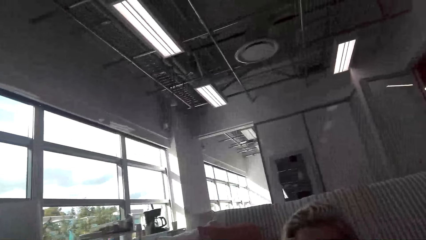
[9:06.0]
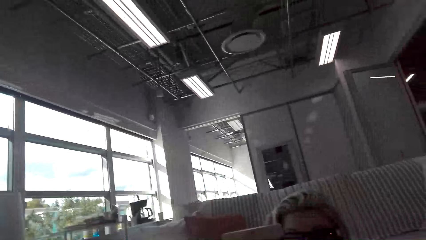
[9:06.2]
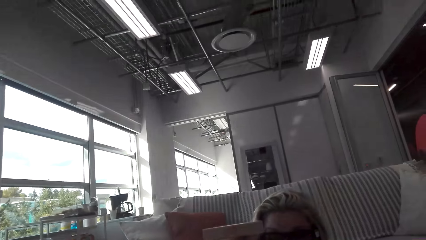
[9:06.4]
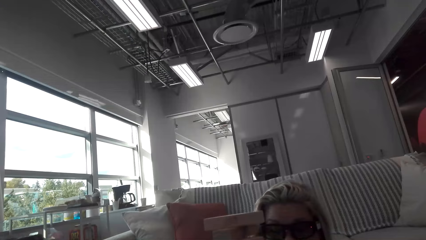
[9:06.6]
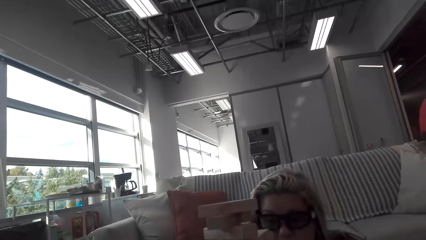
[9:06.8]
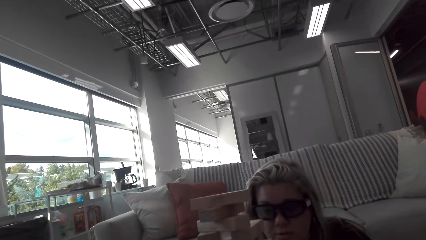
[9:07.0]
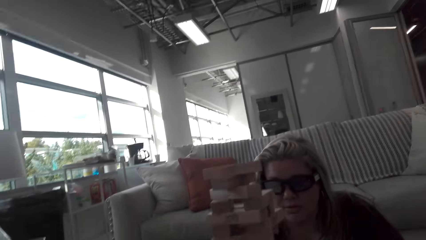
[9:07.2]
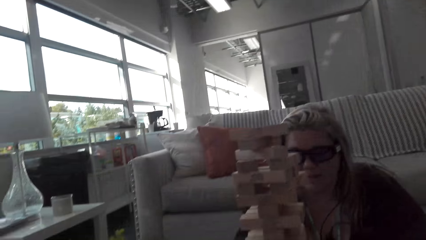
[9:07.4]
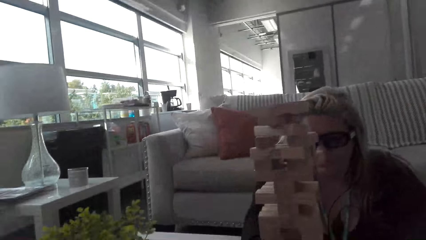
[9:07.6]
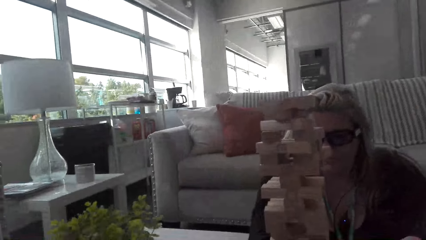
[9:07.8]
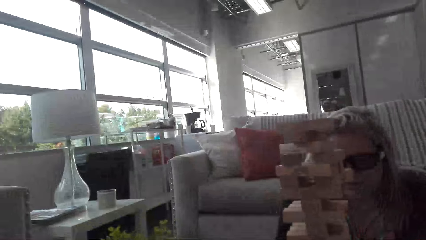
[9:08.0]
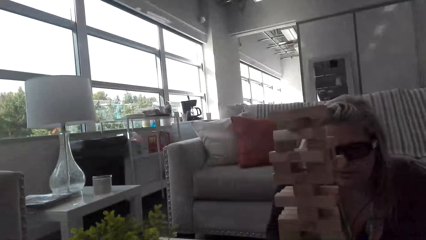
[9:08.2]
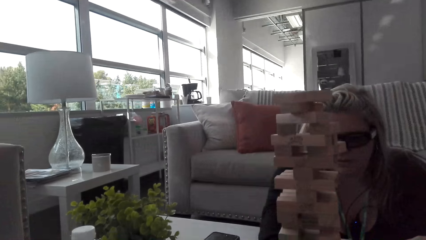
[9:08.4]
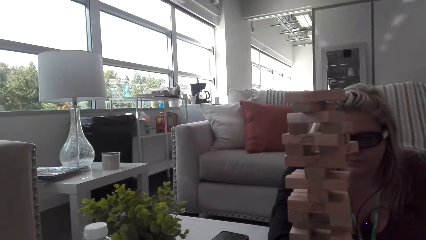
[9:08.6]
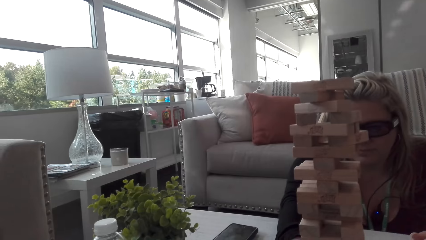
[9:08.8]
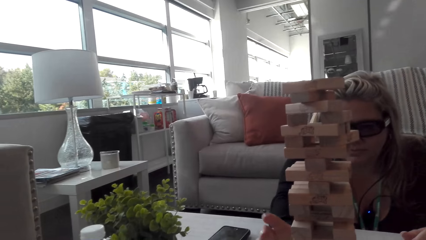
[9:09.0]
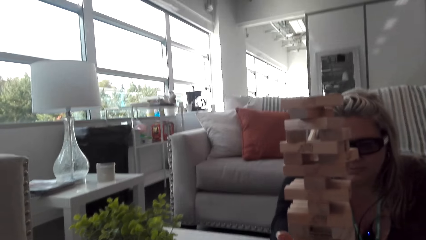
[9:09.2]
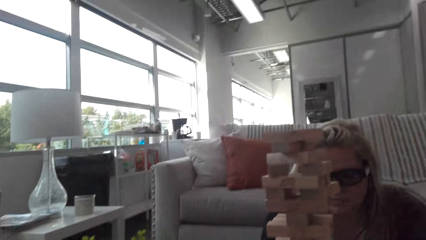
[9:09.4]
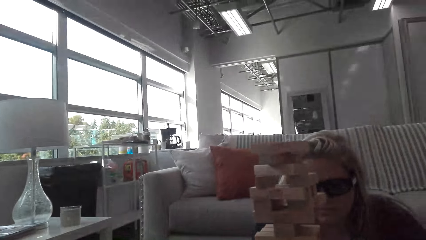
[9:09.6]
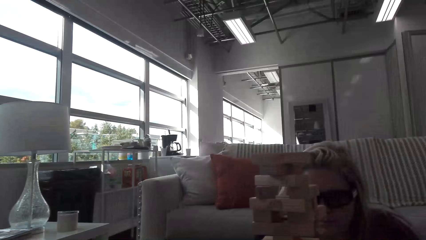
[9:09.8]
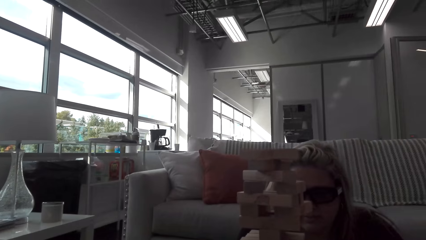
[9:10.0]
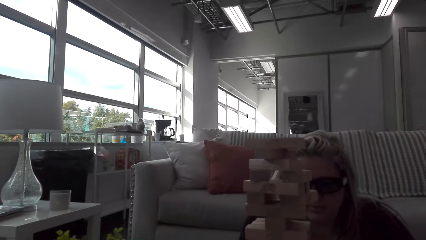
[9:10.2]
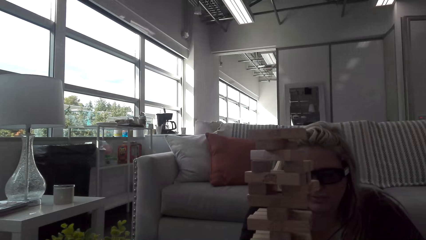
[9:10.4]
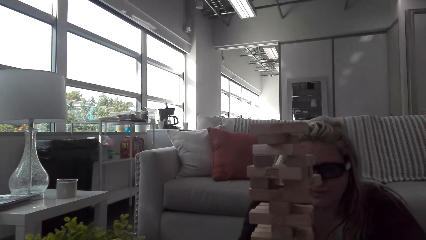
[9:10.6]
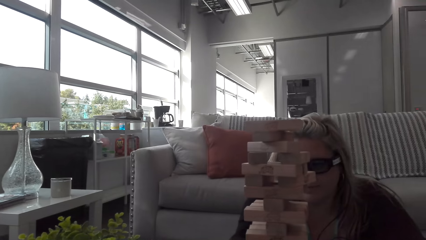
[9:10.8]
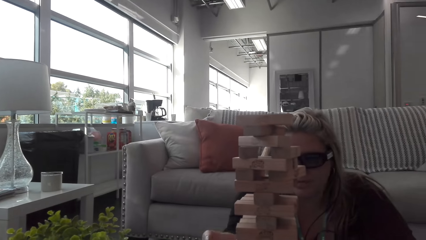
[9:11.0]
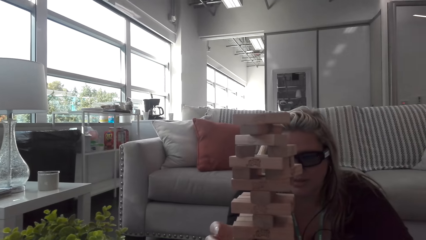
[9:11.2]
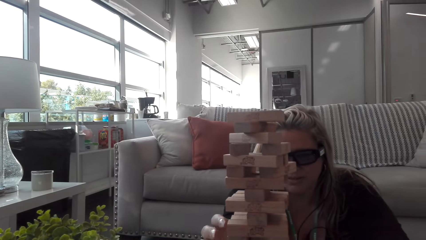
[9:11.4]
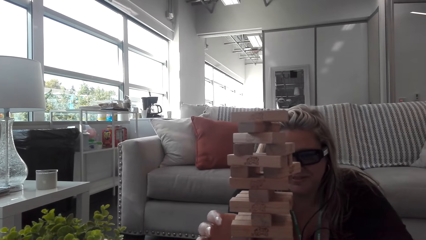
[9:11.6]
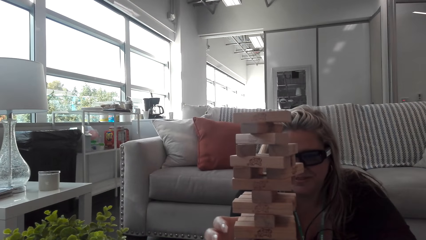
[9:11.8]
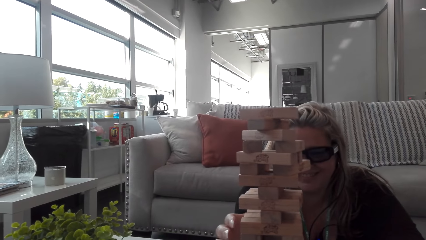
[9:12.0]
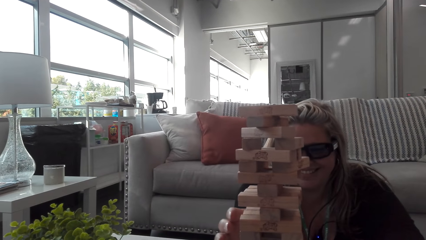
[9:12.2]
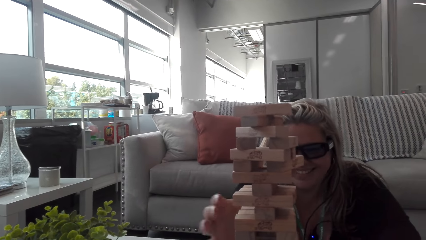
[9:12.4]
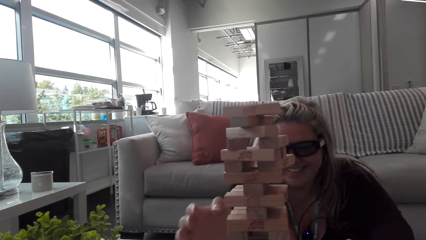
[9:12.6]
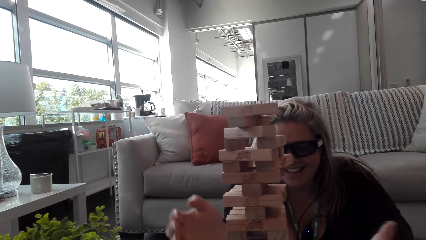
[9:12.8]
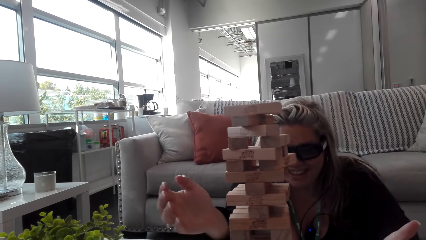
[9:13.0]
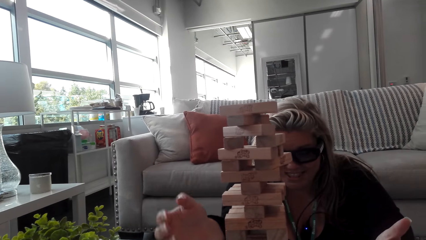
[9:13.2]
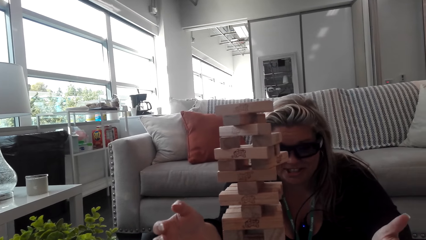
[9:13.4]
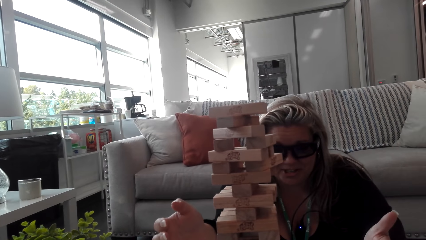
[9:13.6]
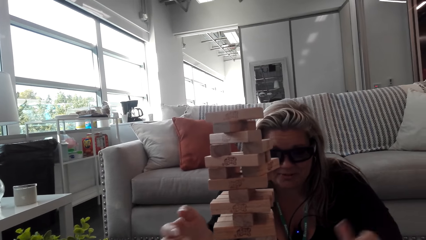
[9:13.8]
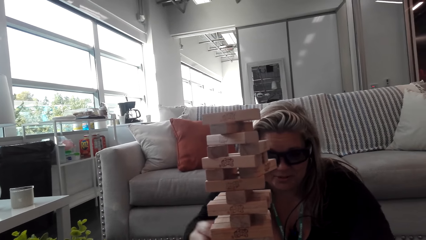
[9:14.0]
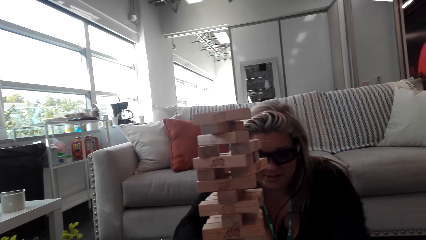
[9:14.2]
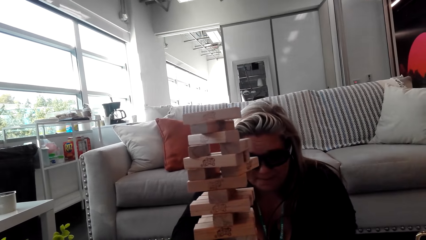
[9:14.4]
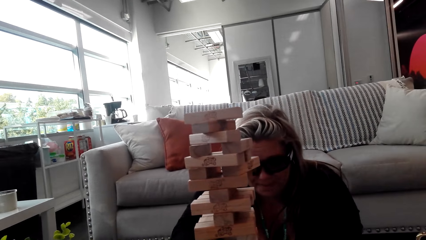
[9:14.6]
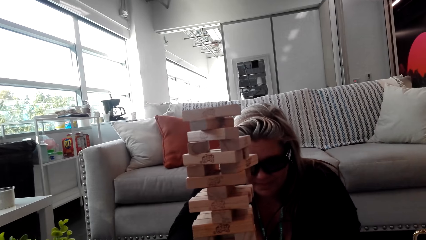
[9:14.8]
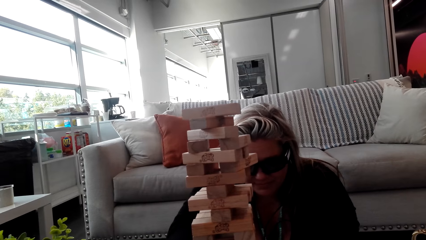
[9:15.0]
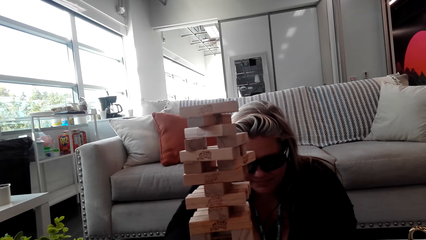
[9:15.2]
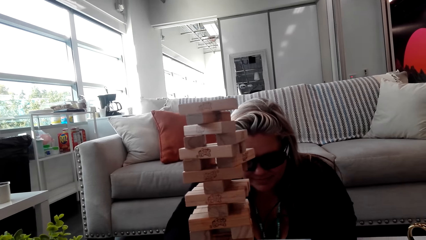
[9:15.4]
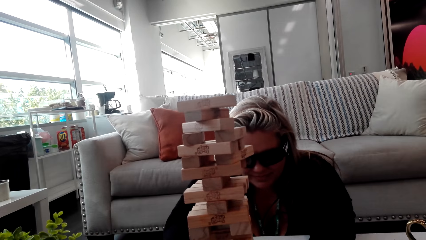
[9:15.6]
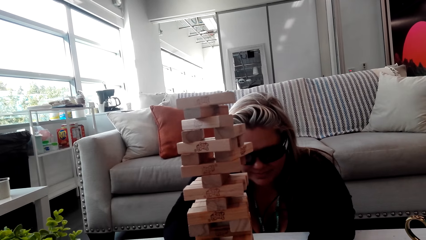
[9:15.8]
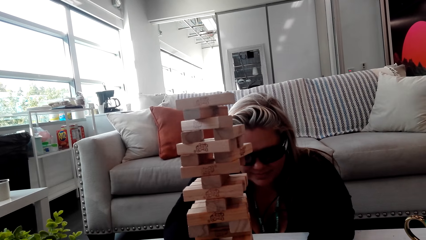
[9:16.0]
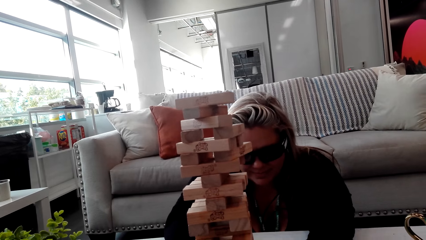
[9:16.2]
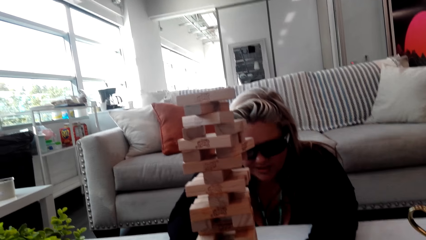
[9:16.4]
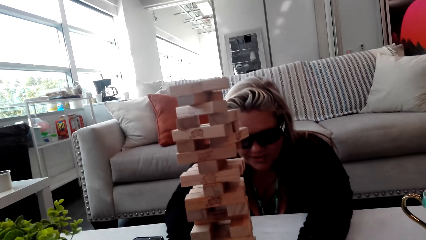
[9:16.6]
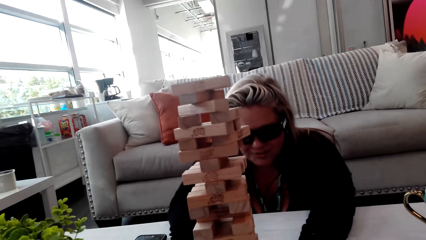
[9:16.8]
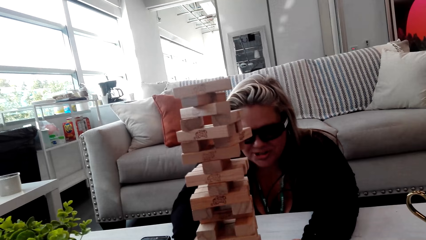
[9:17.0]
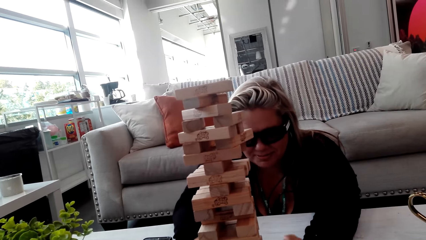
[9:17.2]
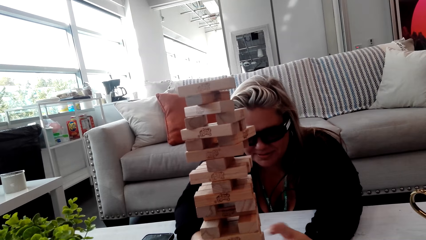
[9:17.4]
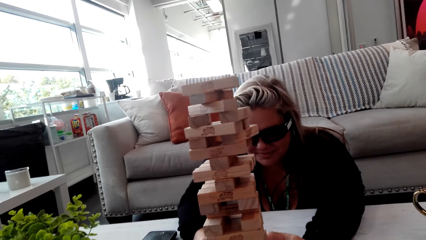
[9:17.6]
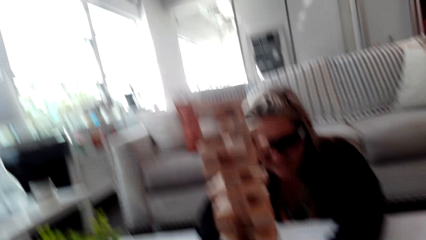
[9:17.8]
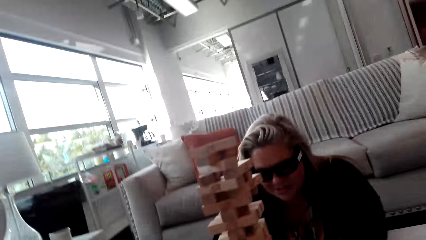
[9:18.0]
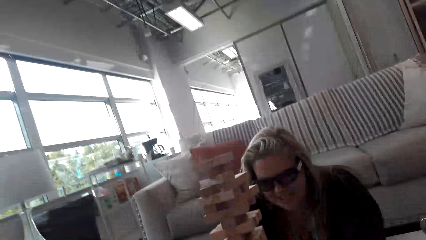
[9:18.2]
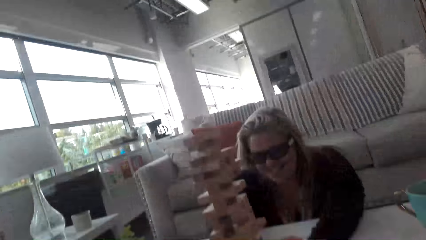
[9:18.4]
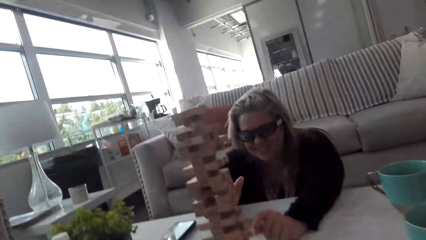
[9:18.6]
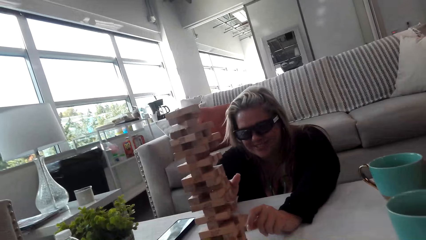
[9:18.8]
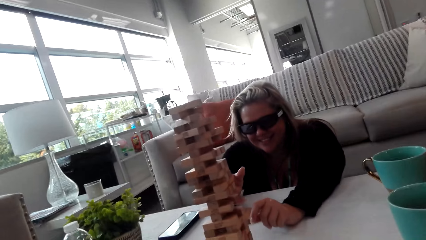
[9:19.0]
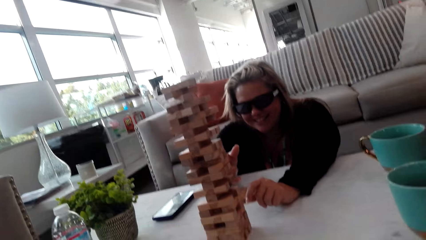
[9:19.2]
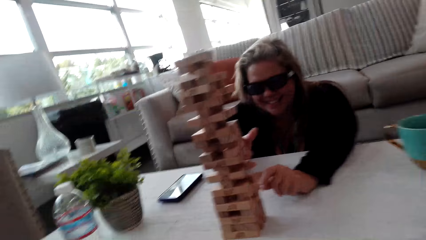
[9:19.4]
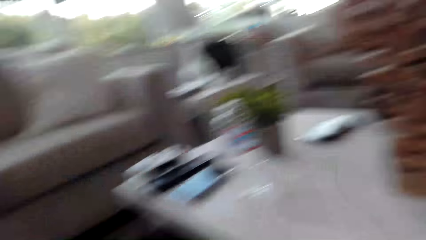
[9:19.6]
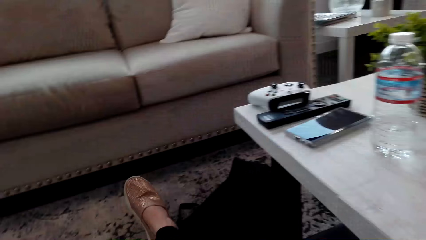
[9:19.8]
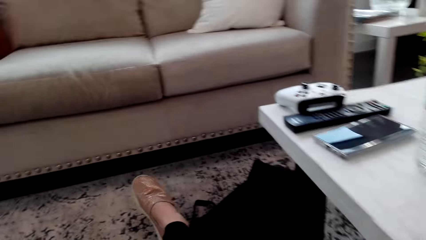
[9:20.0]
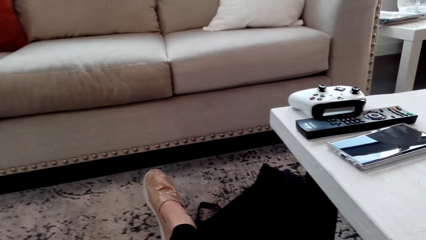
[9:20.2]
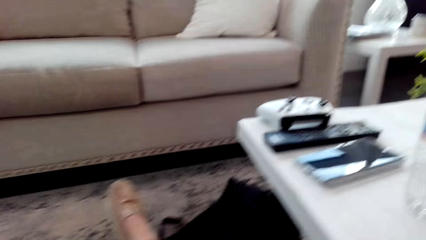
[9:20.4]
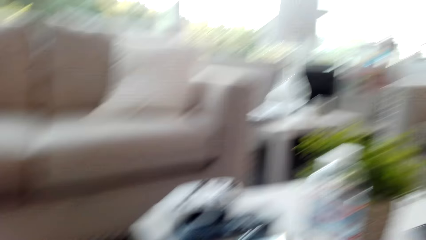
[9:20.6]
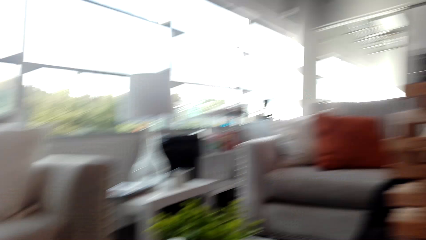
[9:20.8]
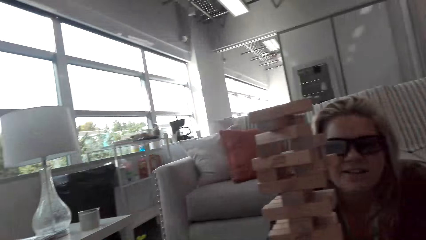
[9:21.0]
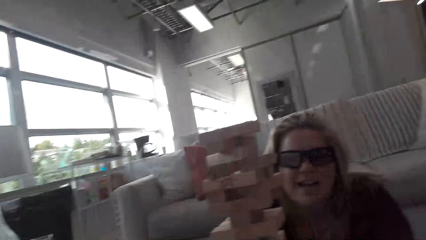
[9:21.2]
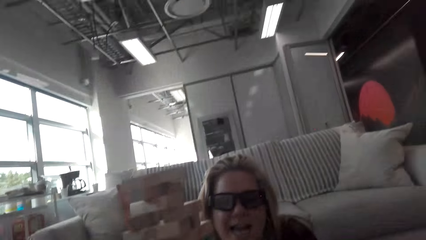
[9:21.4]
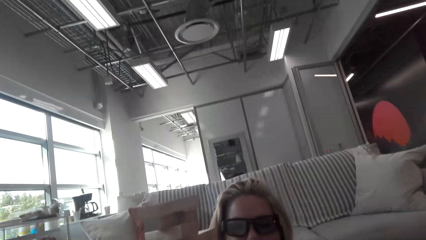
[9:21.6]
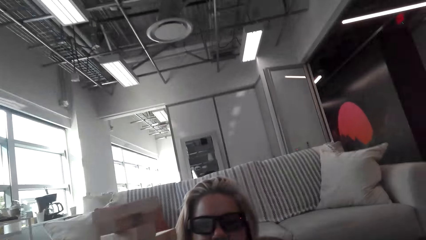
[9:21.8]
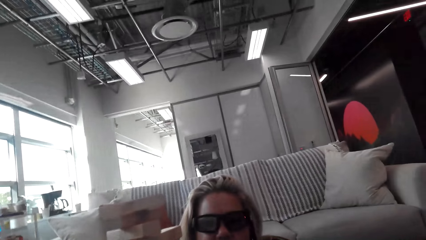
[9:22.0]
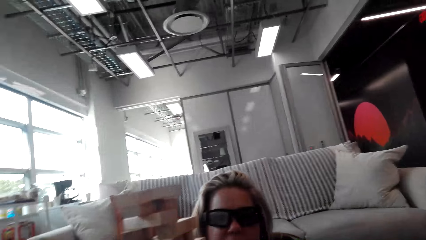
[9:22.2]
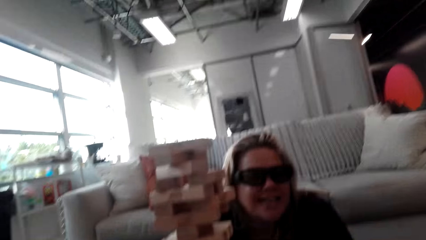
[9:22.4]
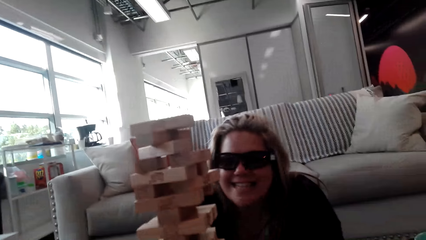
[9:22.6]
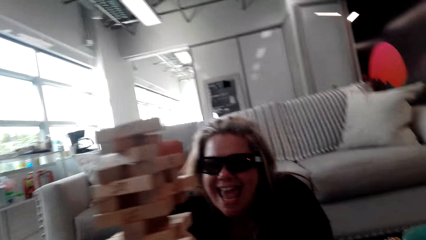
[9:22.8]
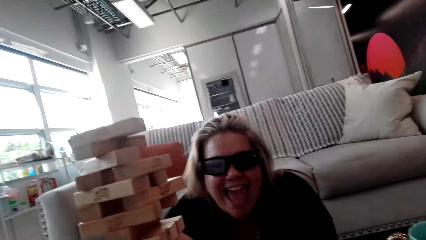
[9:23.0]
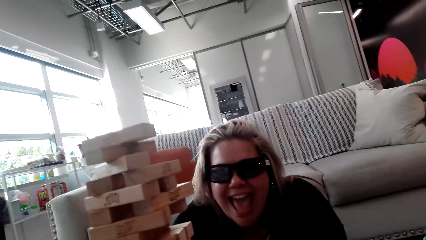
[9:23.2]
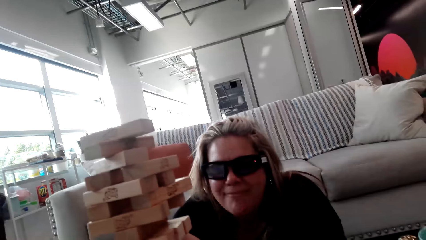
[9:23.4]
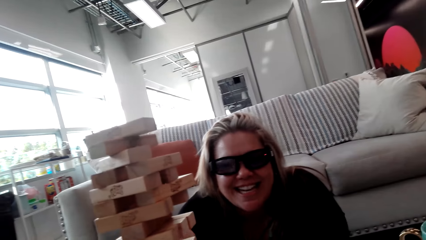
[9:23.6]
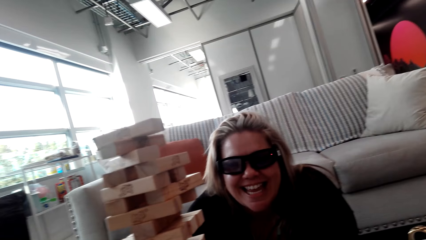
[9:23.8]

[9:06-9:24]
The camera wearer looks at the jenga game. They talk to a woman. The woman talks to the camera wearer. The camera wearer looks at the woman. The woman talks to the camera wearer and plays the jenga game. The camera wearer looks at the leg. The woman talks to the camera wearer.
